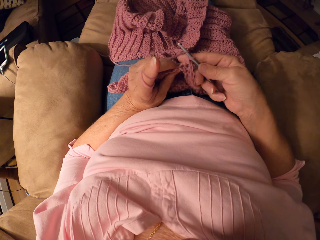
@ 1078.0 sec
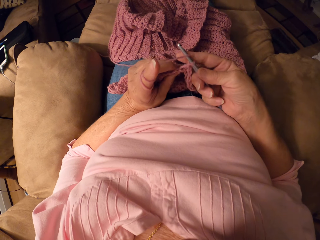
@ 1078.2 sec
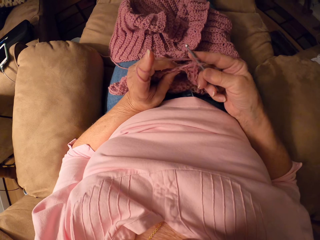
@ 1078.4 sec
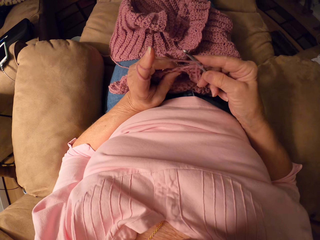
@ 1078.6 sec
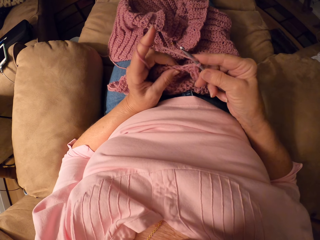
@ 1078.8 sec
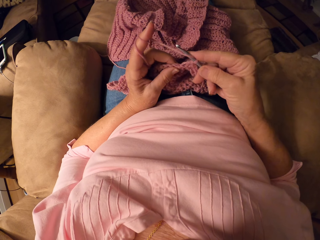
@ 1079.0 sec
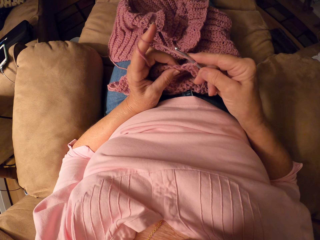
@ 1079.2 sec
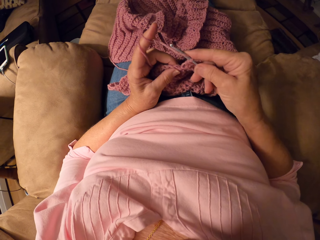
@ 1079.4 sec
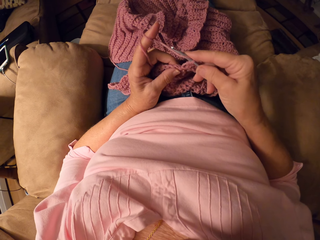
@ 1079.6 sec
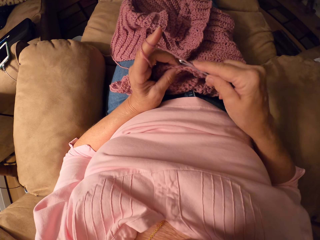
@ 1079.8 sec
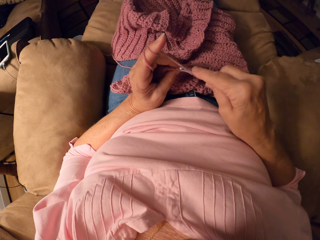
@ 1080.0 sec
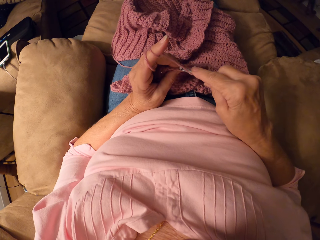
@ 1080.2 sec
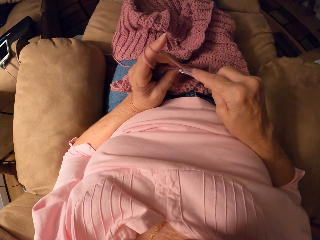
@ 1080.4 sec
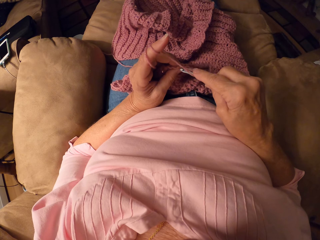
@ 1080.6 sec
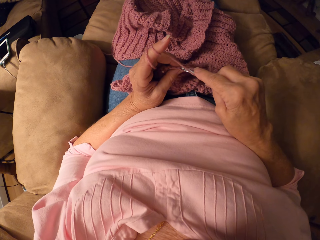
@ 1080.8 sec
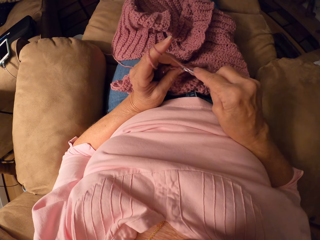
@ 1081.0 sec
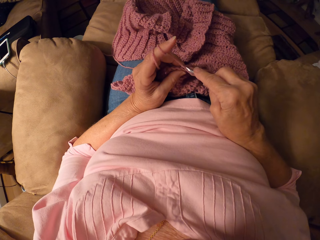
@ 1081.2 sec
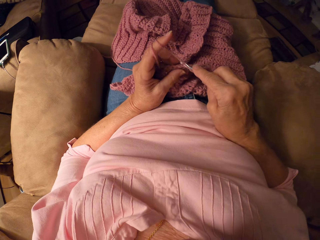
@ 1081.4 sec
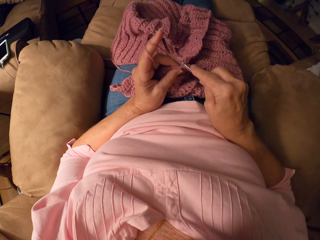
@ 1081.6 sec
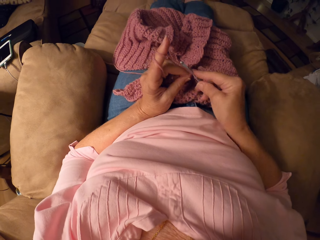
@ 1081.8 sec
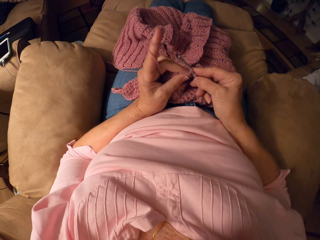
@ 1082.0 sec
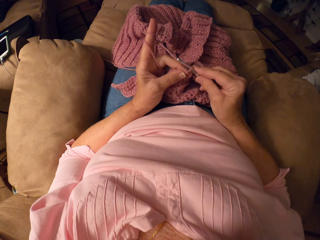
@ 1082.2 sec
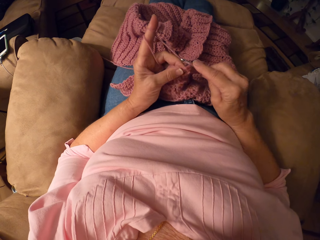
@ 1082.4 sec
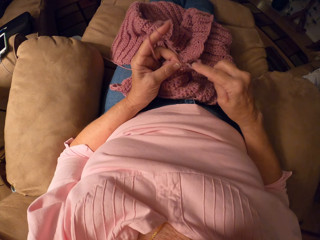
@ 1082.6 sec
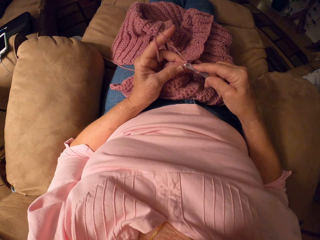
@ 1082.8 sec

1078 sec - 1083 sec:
The camera wearer knits.

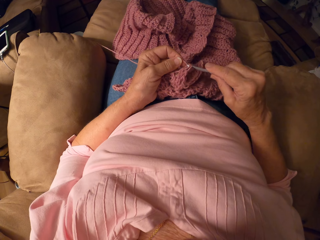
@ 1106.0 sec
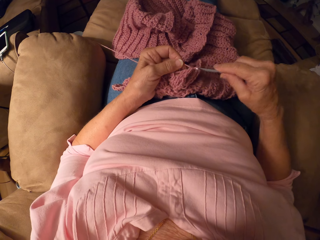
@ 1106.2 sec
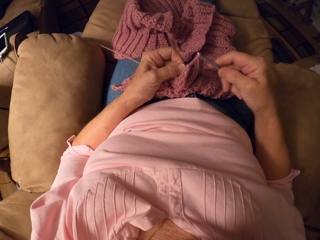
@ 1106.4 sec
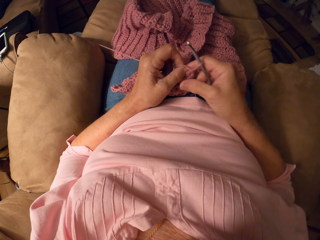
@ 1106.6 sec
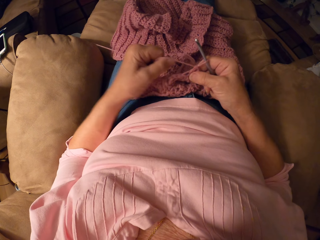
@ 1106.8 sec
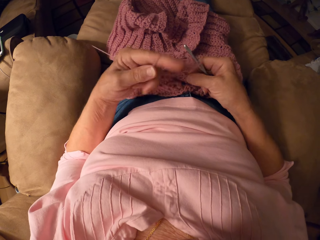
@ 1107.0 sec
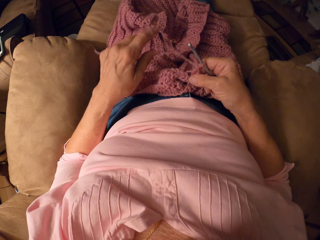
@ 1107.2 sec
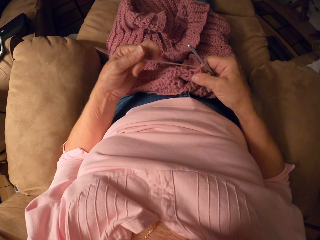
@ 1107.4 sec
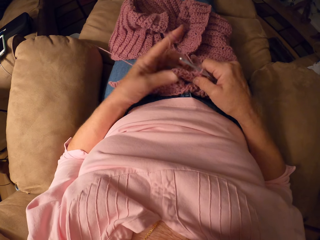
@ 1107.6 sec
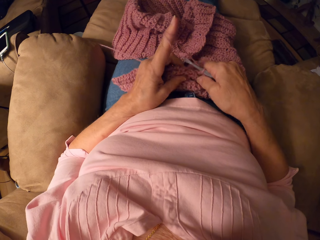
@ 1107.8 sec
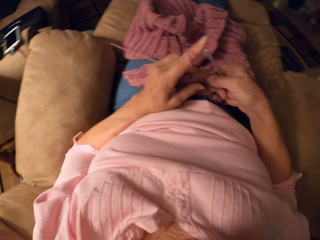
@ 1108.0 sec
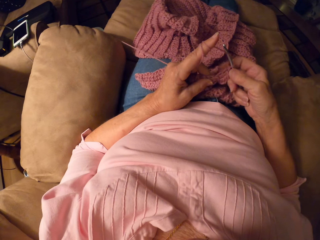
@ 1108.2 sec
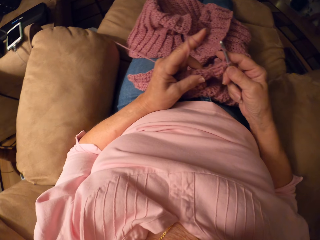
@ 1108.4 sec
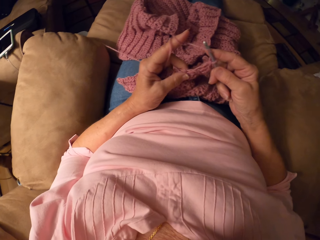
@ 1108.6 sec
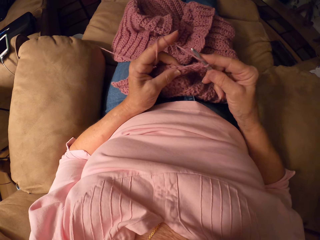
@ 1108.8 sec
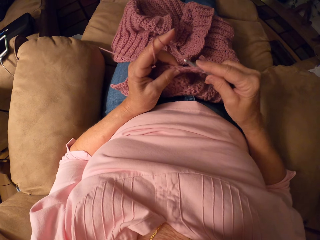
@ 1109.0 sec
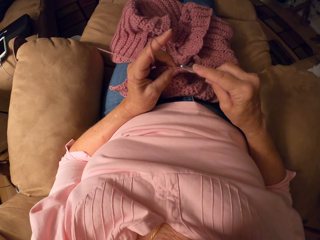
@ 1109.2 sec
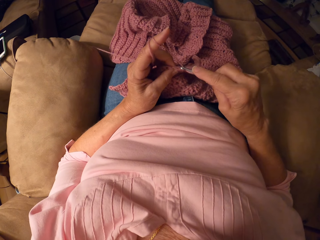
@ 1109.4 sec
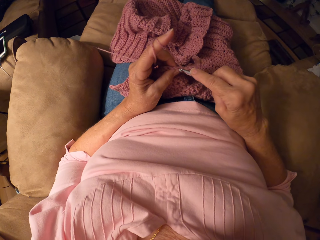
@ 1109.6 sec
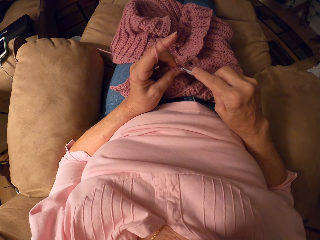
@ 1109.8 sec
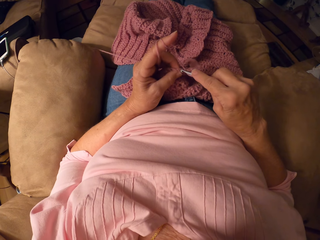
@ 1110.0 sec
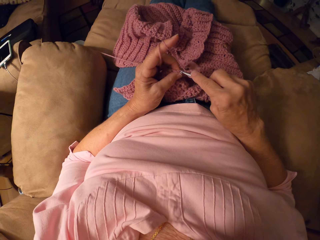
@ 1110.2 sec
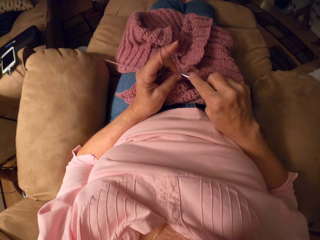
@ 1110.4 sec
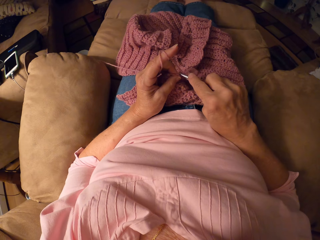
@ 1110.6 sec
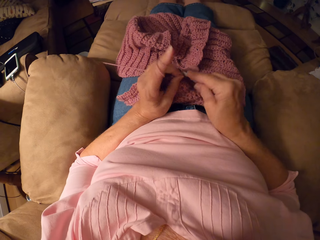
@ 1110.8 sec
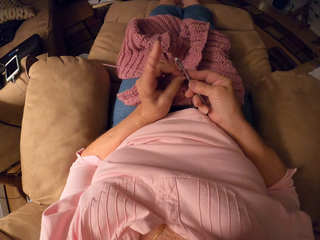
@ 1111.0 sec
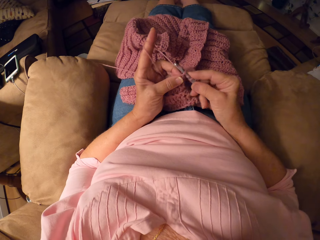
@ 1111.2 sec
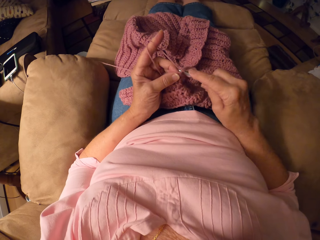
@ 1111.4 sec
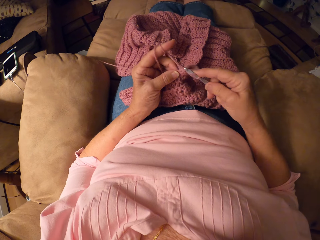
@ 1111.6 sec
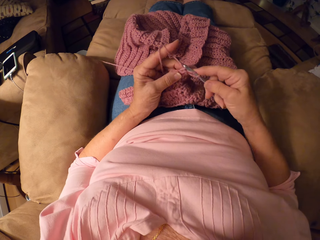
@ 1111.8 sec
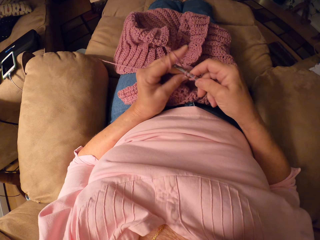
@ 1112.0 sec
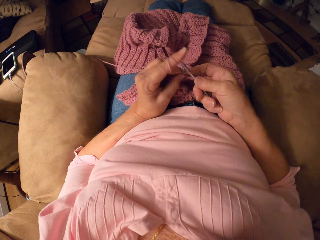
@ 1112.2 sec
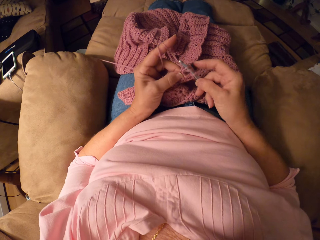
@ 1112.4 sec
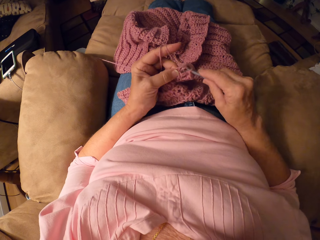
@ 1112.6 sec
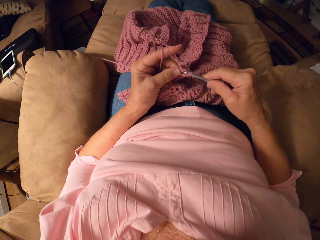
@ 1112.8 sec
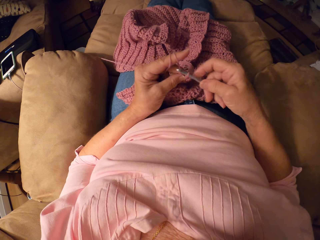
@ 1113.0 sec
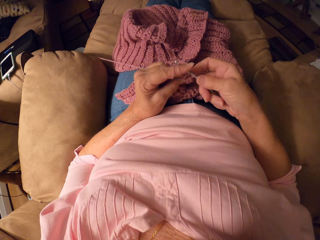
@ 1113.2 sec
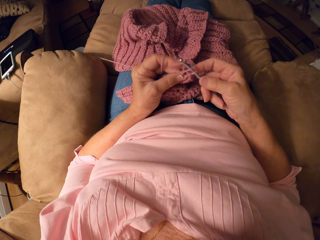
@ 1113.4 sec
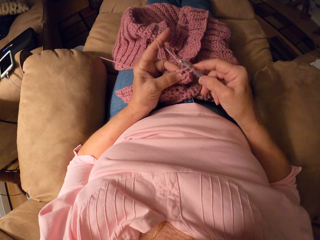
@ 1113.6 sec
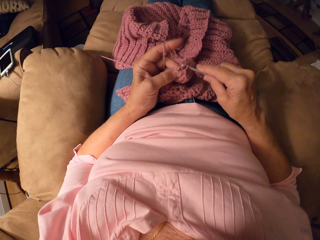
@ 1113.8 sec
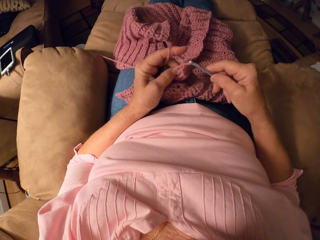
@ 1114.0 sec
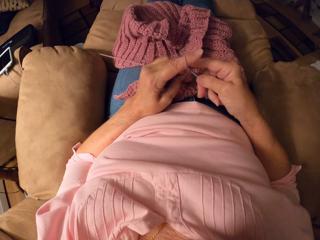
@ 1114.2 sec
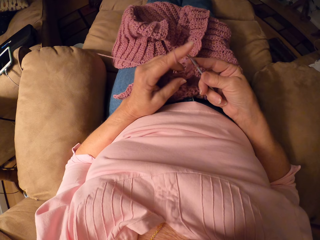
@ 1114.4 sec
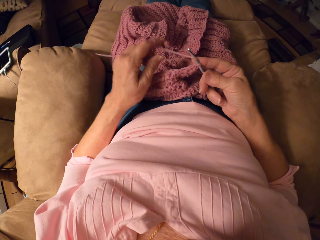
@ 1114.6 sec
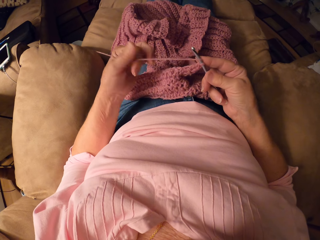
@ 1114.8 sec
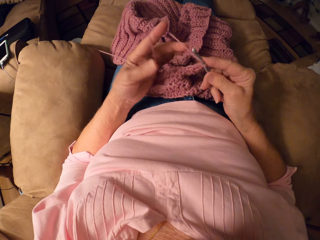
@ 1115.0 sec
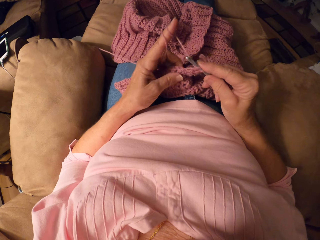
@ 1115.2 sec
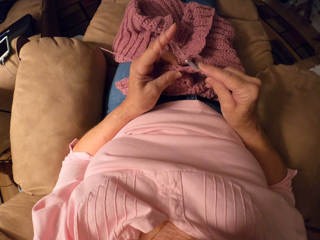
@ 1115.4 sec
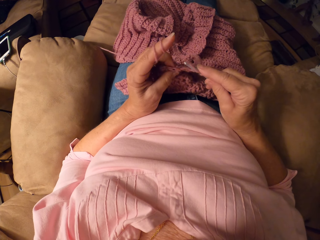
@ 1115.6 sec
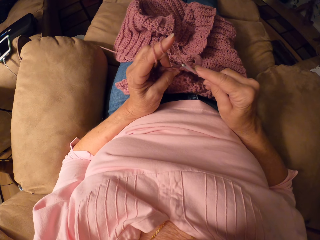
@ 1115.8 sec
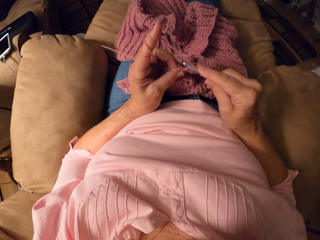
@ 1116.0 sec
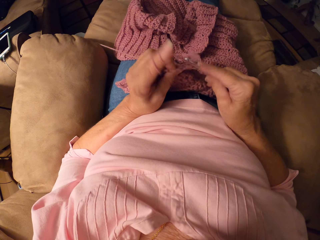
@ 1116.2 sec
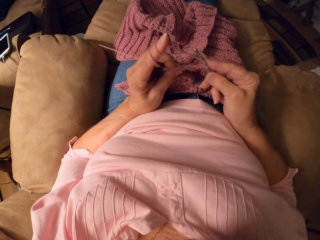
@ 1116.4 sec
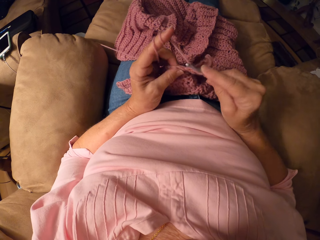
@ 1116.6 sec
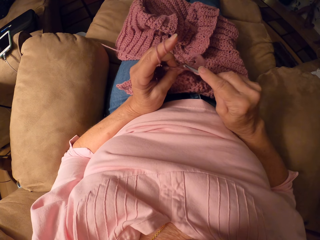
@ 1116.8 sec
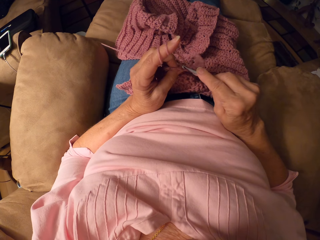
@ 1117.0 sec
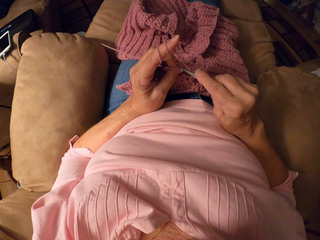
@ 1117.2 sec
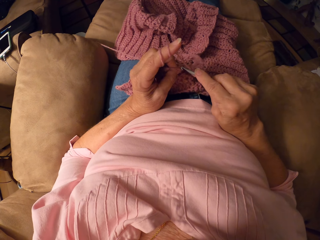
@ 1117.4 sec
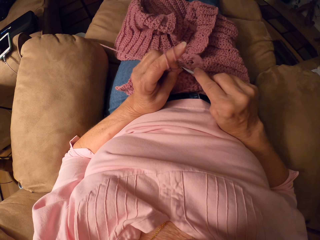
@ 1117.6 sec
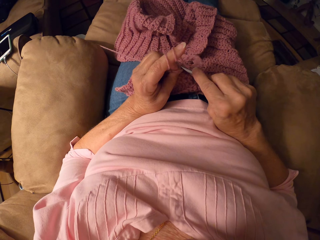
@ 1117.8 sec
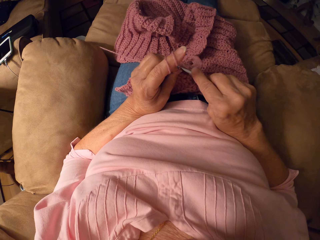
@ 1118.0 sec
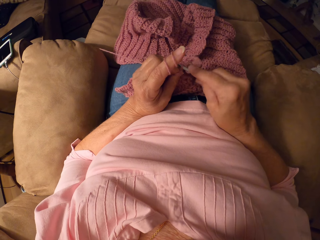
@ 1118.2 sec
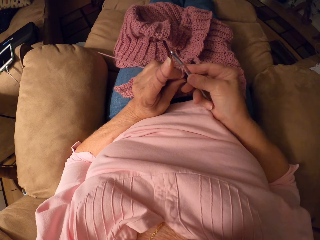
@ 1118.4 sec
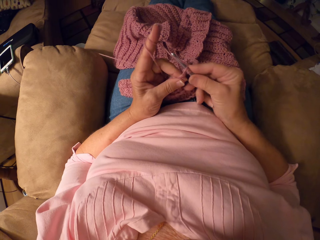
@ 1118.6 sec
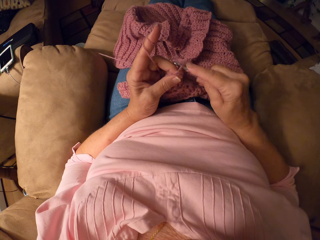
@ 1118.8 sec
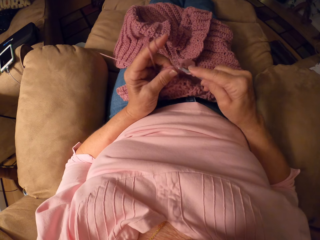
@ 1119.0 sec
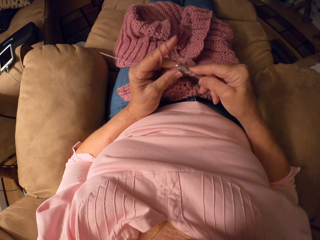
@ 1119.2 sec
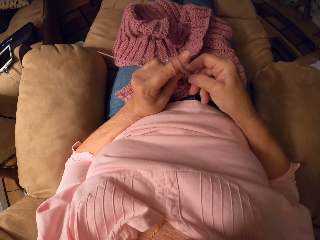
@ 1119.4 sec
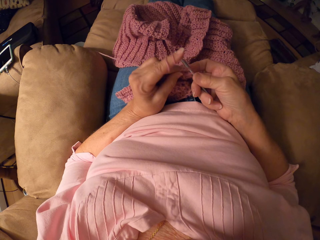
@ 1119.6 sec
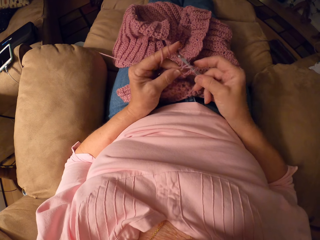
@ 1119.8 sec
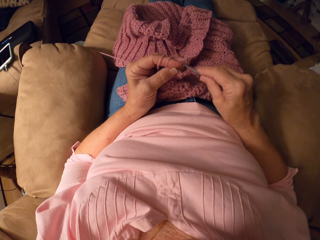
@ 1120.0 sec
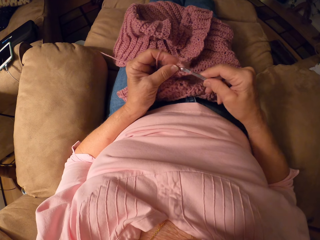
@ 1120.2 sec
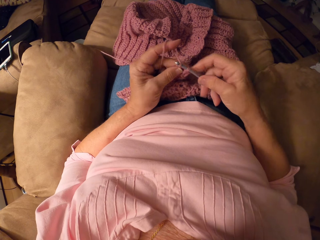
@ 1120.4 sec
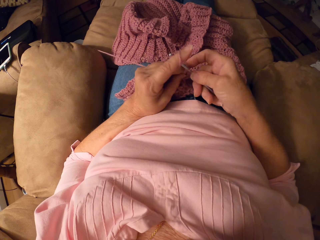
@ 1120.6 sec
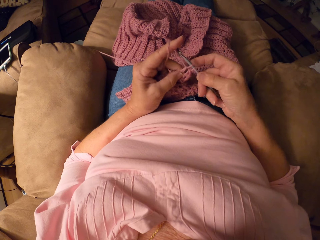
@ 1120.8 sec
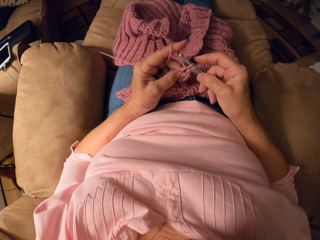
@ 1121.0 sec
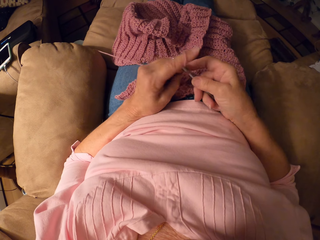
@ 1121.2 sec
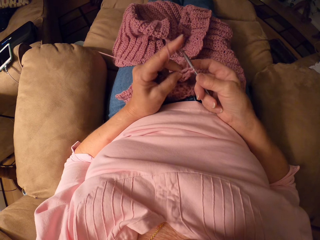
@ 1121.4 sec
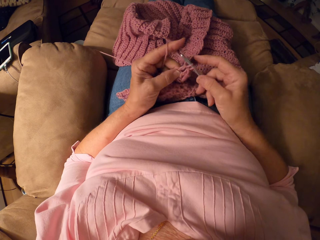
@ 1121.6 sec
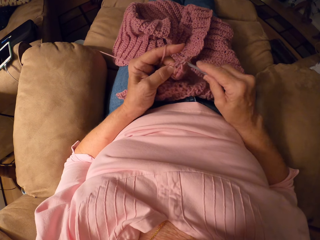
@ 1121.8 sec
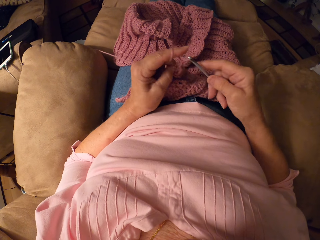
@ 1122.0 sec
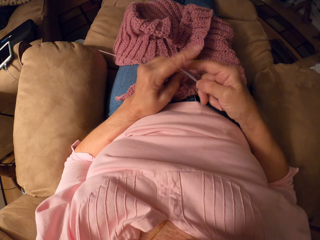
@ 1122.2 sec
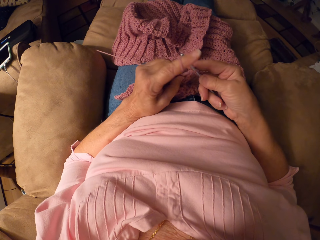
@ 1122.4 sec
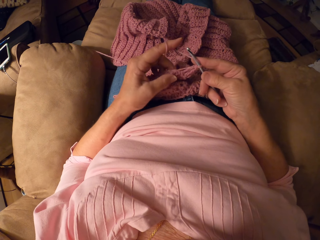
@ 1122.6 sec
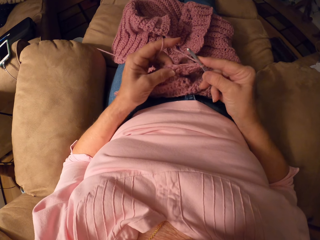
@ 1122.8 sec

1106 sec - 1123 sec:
The camera wearer rolls the yarn on her left hand. She crochets the yarn with a crochet hook. She rolls the yarn on her left hand.
